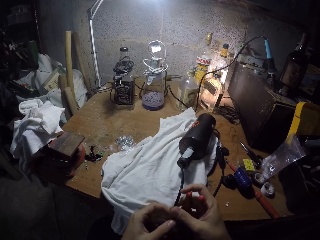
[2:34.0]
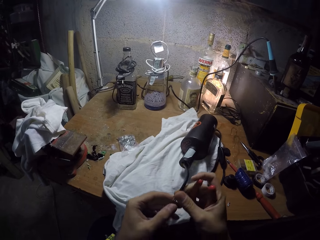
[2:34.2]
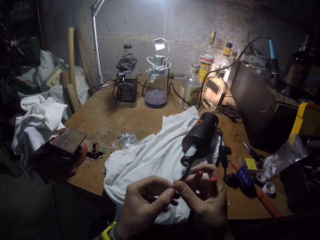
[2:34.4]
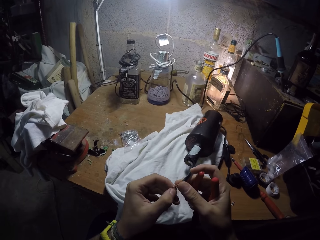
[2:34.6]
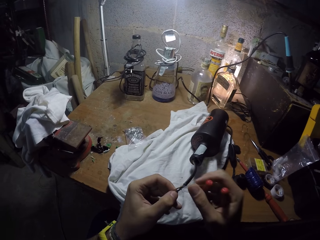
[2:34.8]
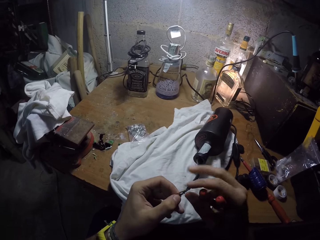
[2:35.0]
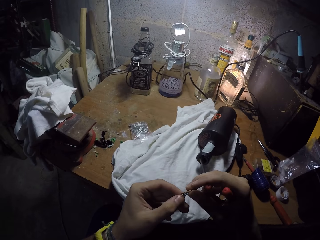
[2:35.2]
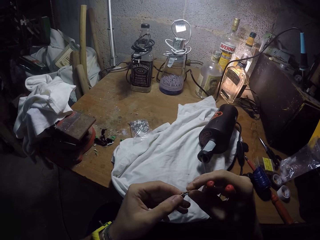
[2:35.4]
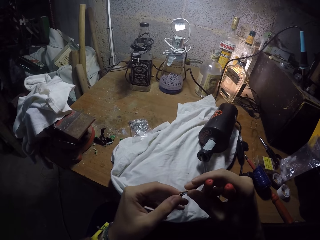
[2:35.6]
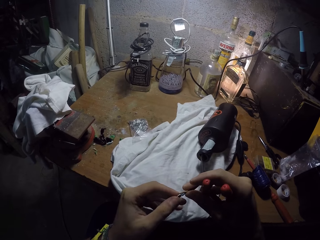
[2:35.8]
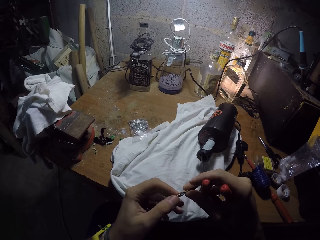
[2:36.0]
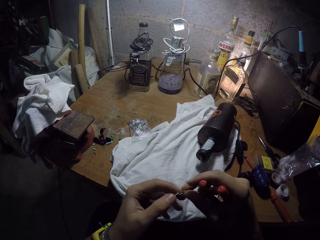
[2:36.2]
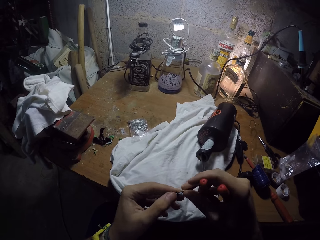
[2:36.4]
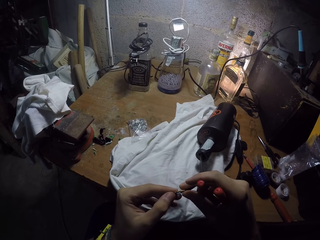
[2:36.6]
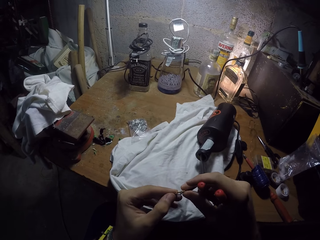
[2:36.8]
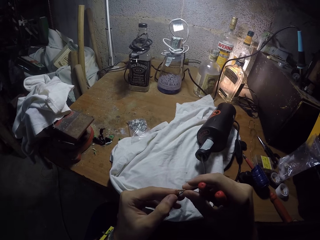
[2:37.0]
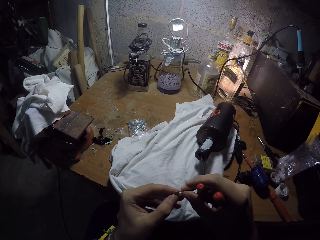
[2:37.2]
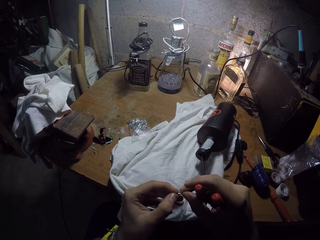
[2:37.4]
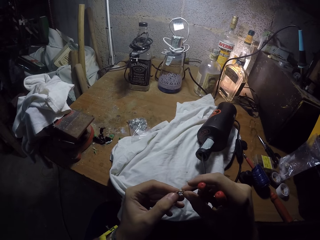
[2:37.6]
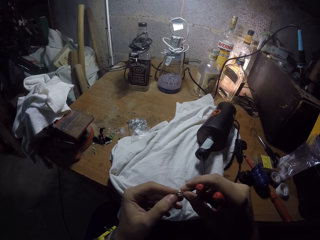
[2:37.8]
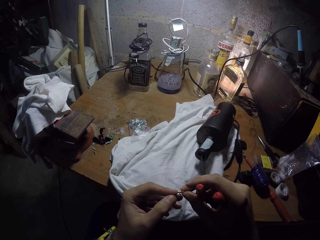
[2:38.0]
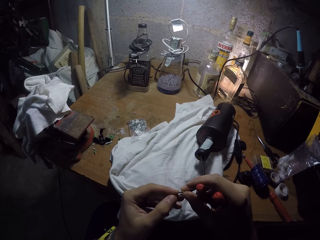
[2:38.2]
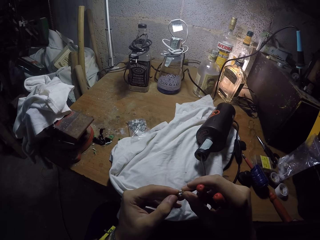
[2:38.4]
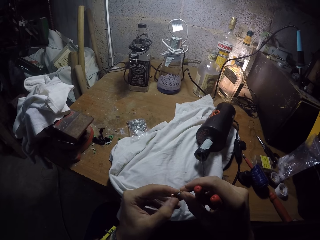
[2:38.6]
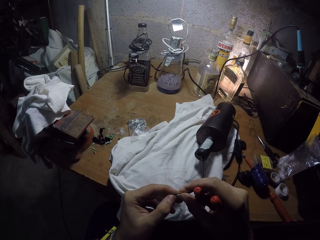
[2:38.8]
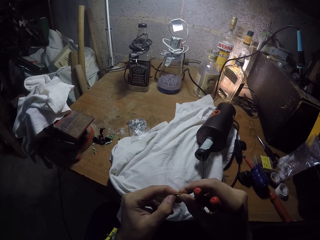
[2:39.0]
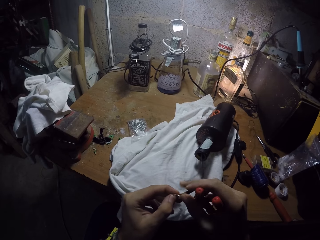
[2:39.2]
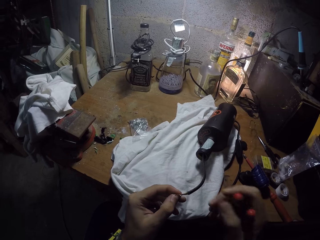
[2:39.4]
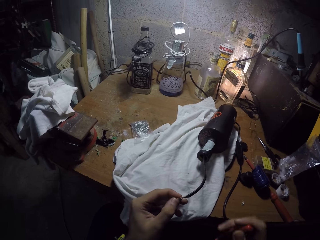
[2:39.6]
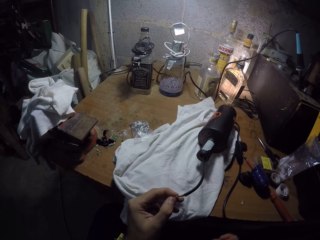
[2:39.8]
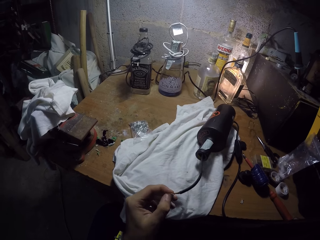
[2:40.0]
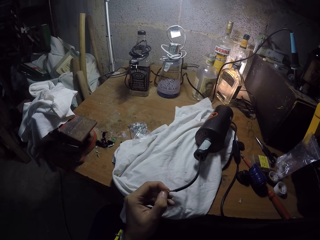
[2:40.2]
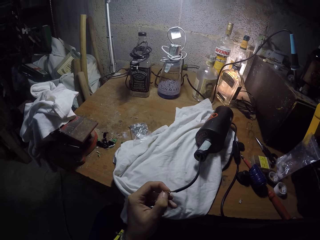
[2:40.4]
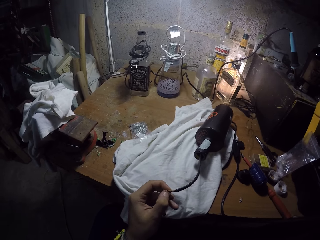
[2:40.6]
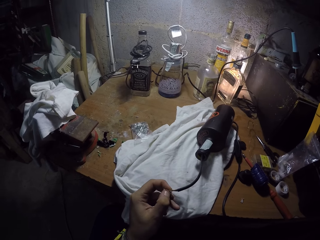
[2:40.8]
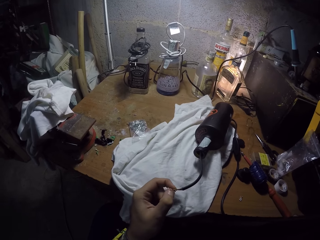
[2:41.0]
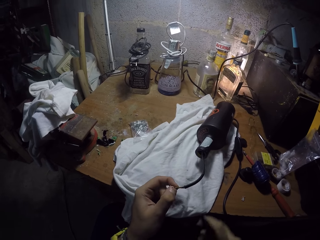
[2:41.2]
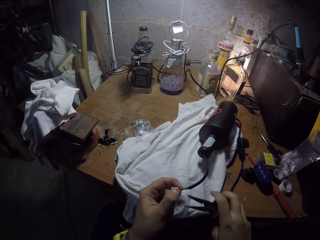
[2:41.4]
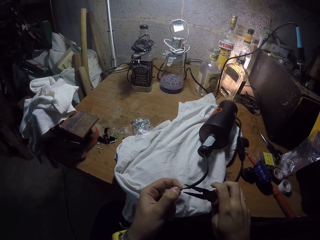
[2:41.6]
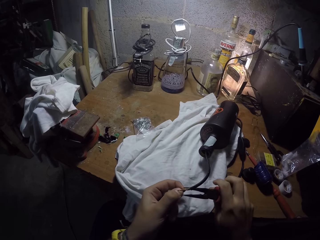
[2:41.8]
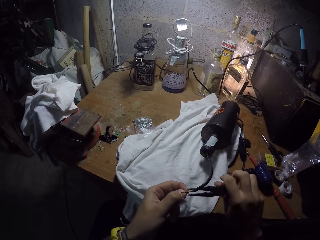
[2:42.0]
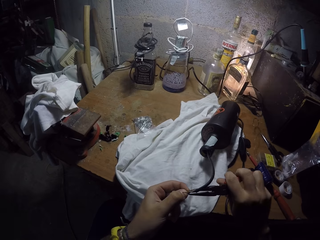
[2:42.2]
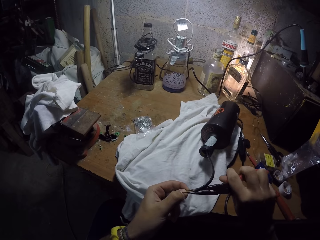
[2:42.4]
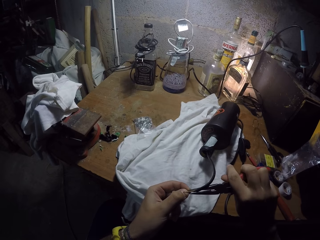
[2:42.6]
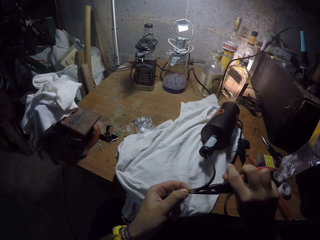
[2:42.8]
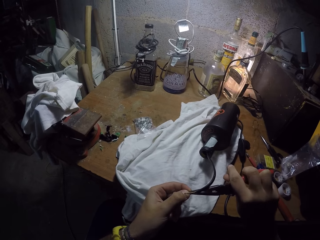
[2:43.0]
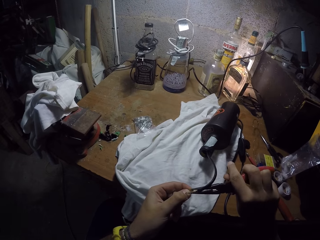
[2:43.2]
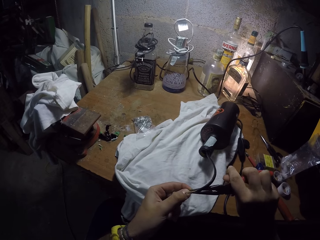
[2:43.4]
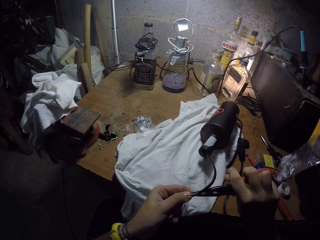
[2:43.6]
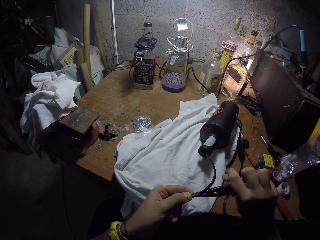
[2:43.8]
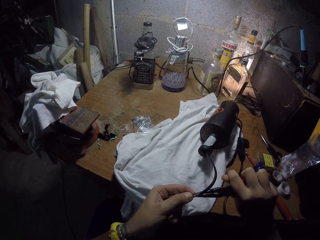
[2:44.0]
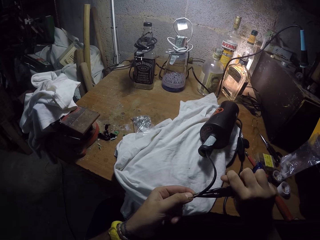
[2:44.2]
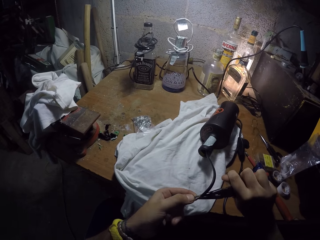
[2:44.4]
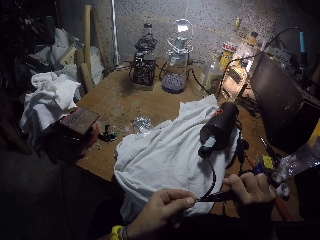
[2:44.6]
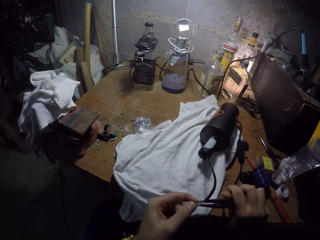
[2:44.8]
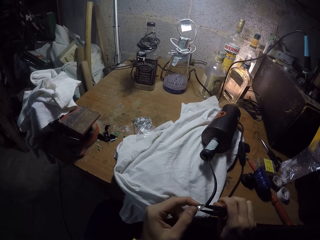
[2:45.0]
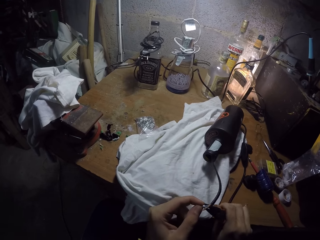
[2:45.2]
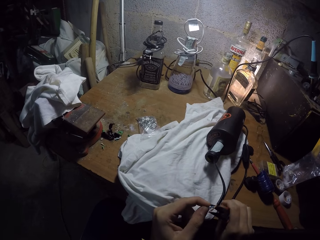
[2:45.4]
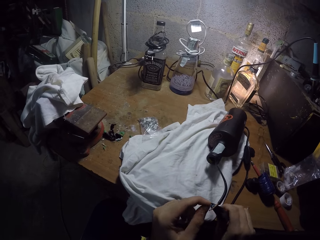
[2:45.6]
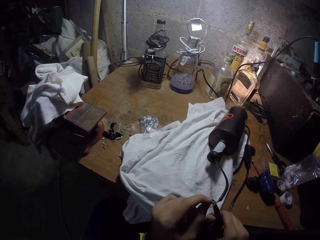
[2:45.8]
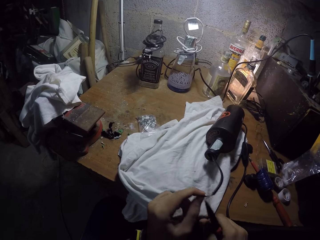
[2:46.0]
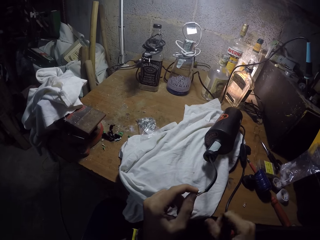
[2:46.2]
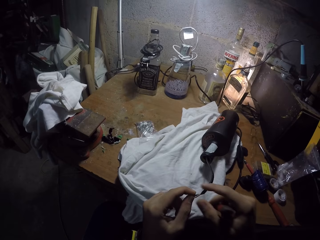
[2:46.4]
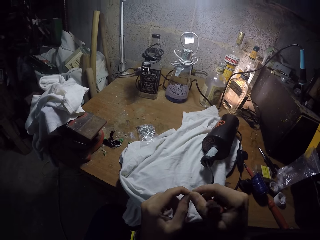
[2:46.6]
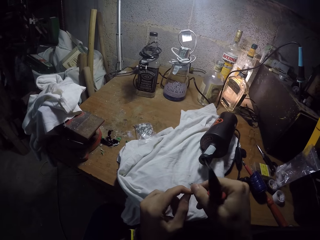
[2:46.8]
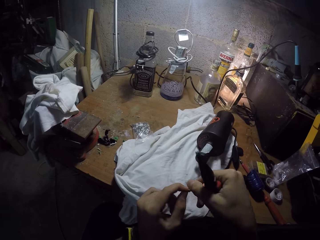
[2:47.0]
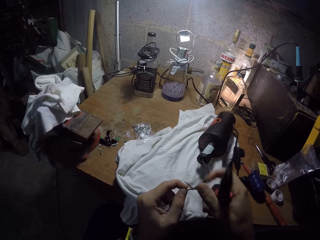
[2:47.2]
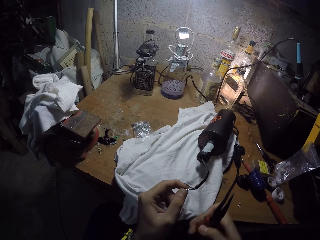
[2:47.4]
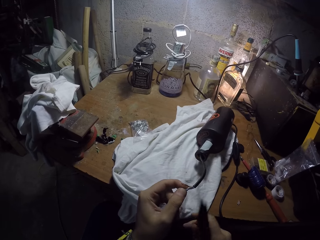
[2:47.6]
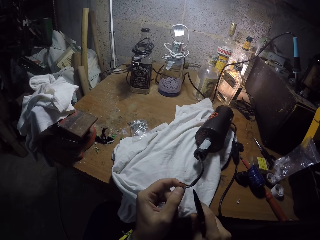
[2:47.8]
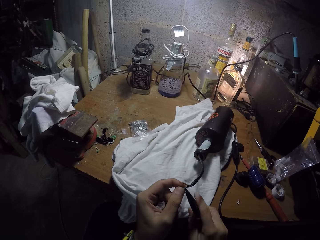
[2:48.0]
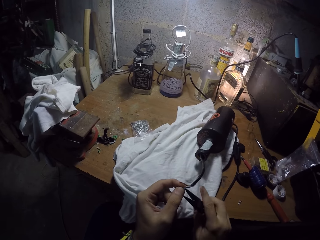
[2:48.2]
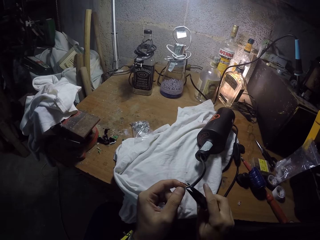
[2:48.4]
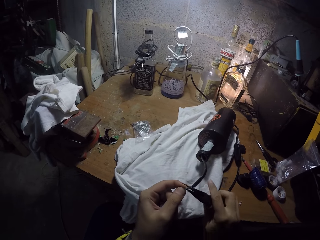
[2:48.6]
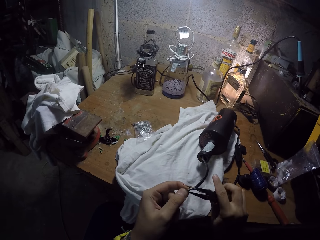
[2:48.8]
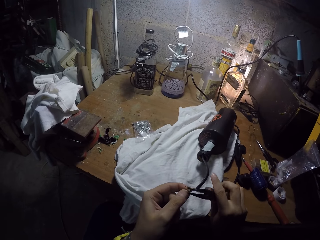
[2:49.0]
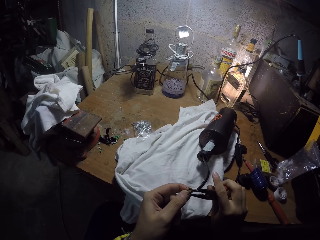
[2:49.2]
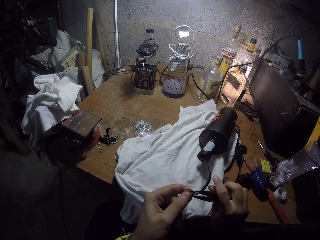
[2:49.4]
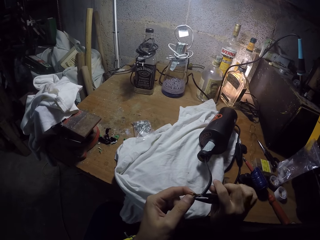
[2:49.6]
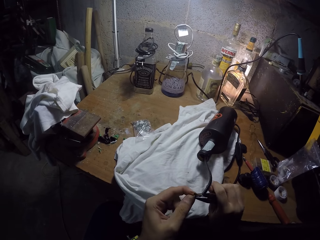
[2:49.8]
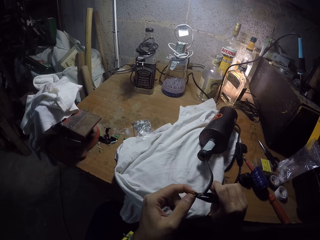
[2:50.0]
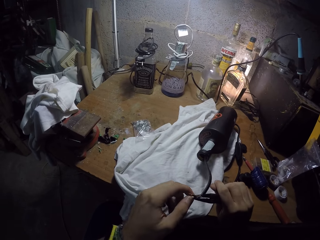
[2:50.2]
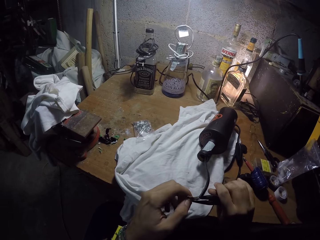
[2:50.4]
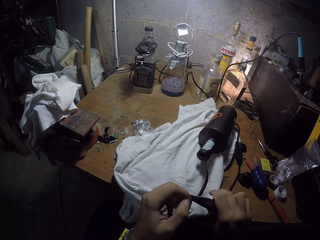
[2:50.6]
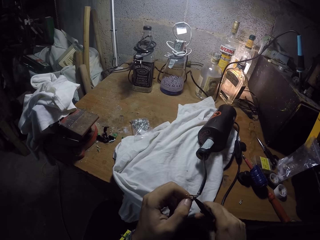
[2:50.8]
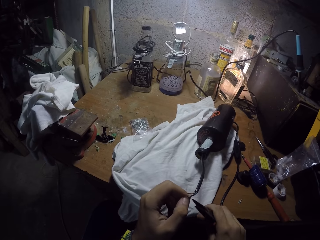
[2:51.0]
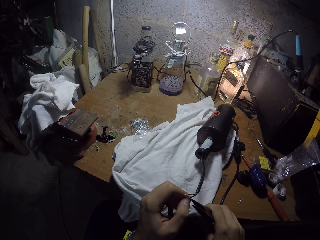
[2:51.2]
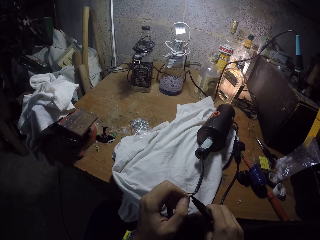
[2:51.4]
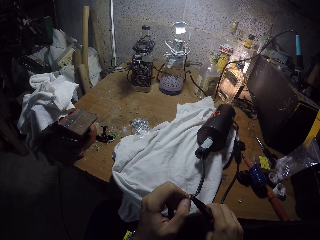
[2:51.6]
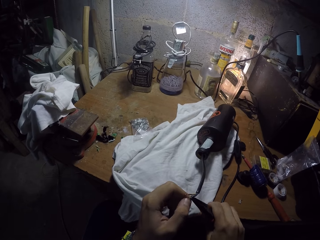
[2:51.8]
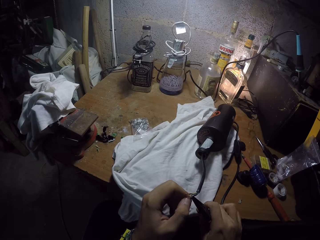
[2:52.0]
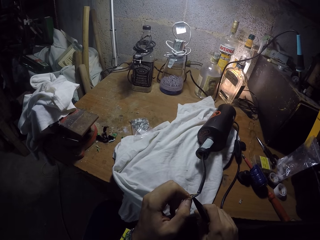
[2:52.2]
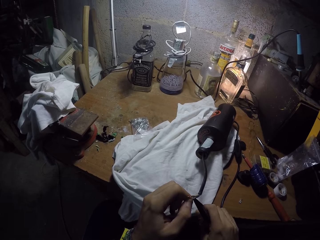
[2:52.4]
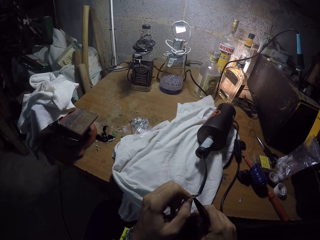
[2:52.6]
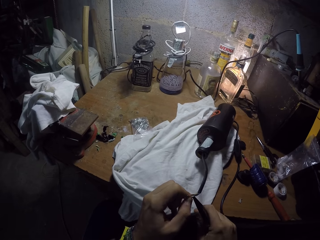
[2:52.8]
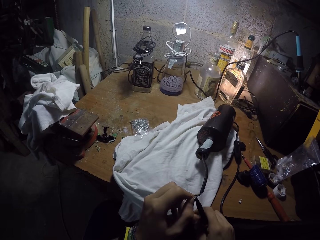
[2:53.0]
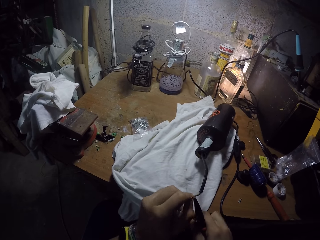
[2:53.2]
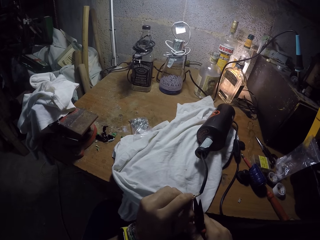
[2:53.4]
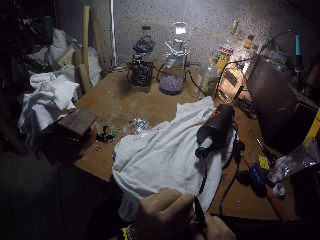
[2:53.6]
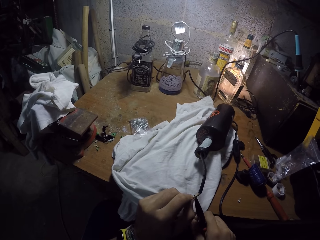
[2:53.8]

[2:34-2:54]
The camera wearer fixes the copper tube terminal to the cable wire with his hands. He holds the connector. He fixes the copper tube terminal to the cable wire with the pair of pliers. He tightens the cable. He adjusts the cable wire with his right hand. He fixes the copper tube terminal to the cable wire with the pair of pliers.

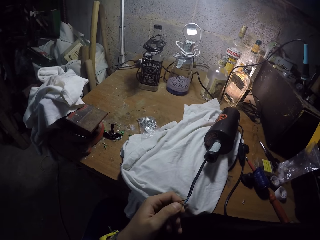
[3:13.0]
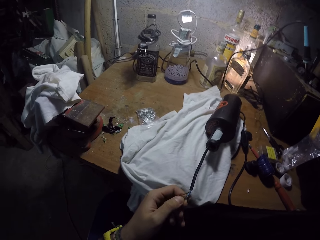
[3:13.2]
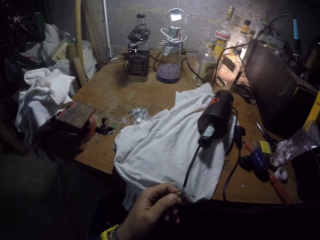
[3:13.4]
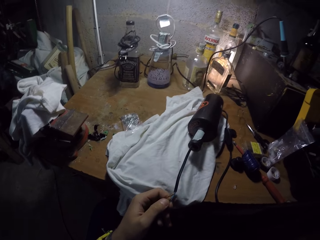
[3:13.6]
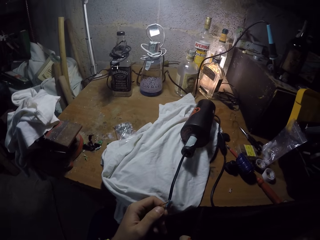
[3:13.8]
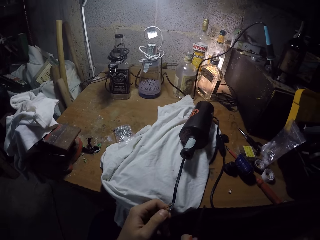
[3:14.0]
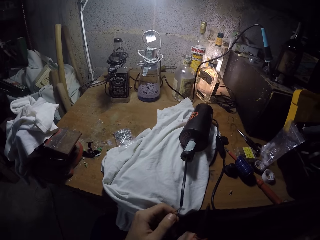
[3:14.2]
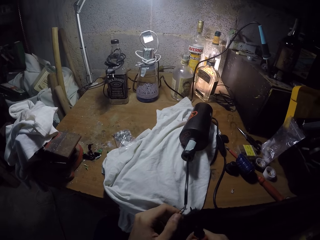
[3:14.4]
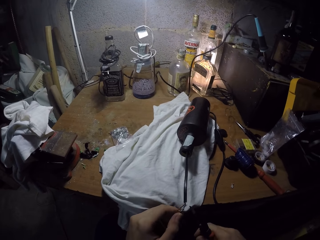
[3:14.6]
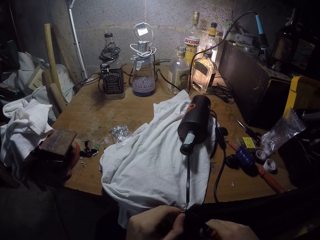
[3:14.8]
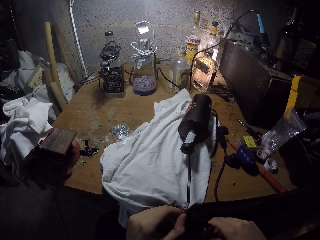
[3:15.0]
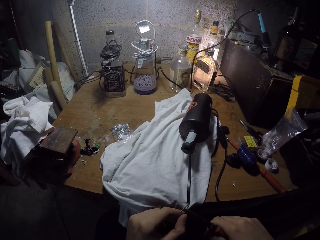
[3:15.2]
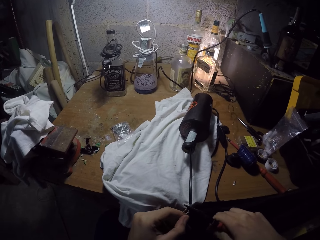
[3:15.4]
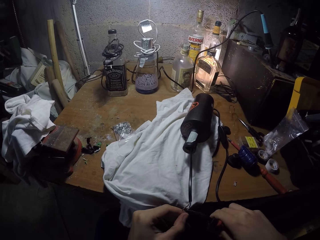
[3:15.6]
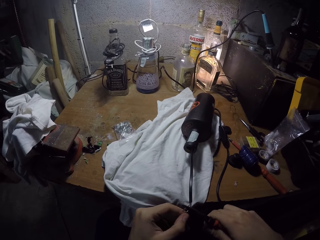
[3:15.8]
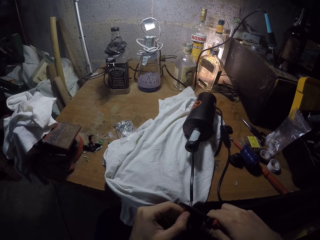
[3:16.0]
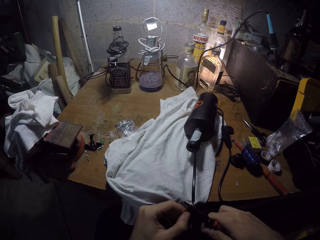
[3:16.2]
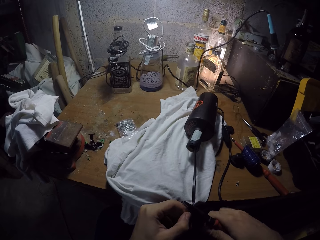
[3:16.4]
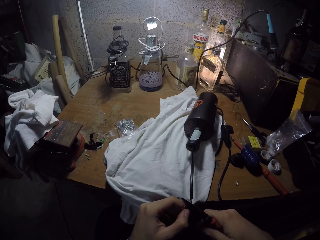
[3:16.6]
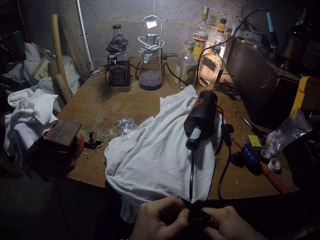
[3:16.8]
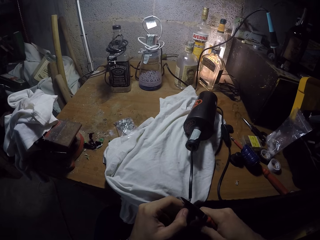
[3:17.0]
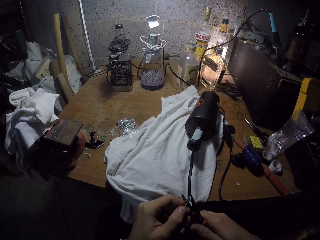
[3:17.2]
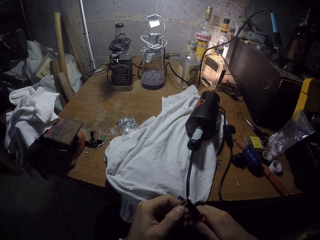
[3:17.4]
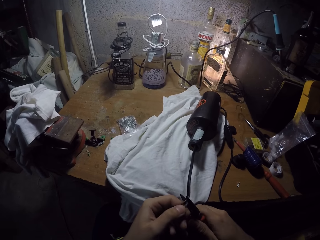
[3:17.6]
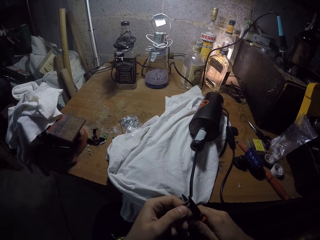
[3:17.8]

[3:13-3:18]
The camera wearer fixes the copper tube terminal to the cable wire with the pair of pliers.
